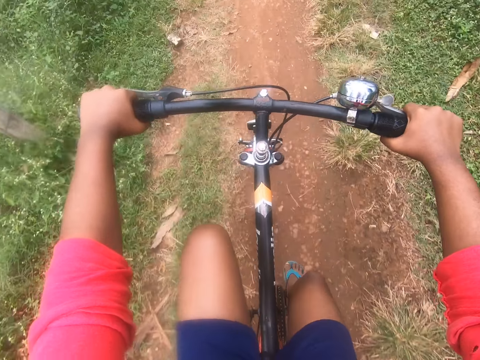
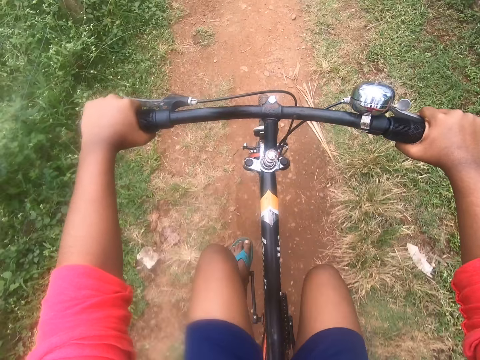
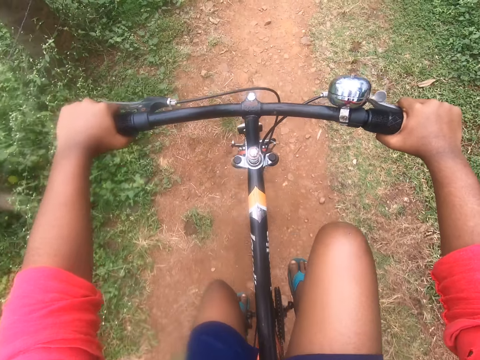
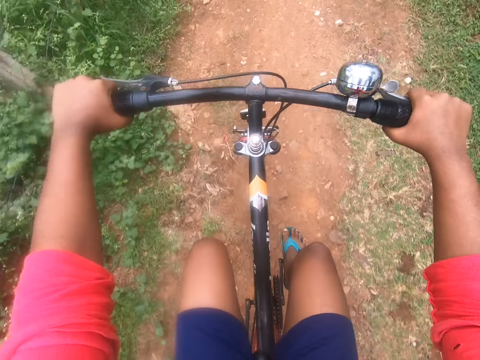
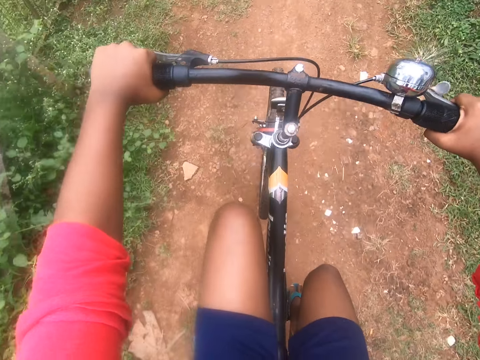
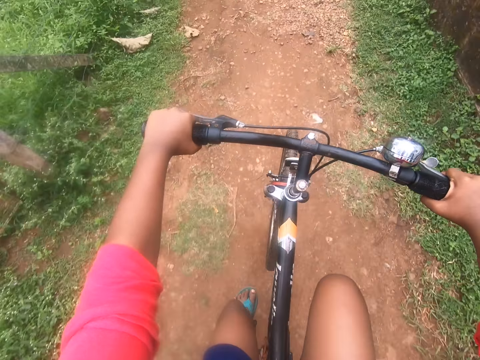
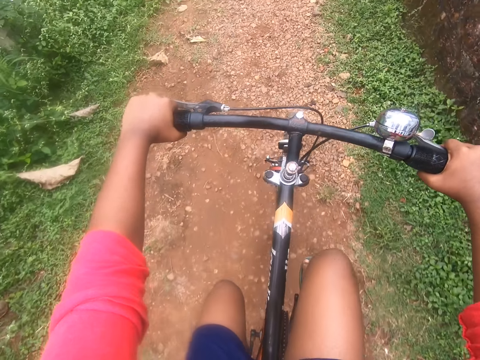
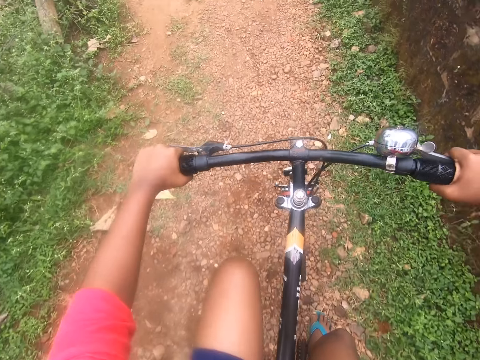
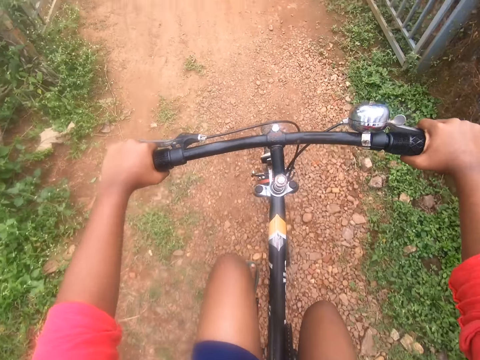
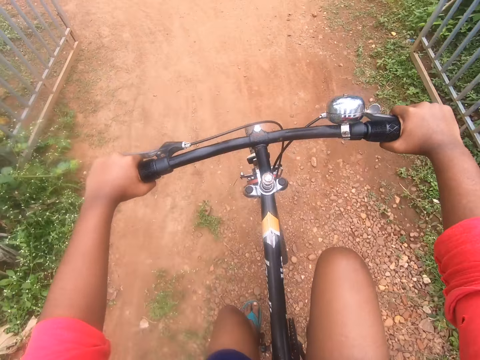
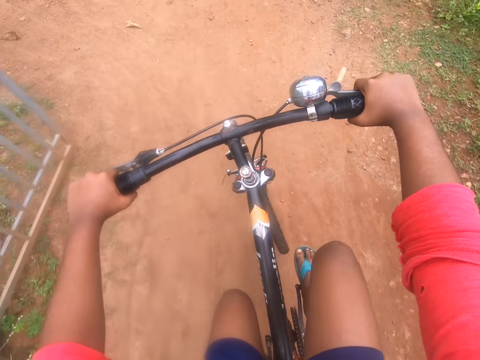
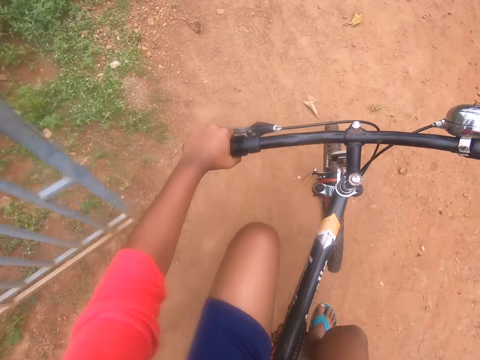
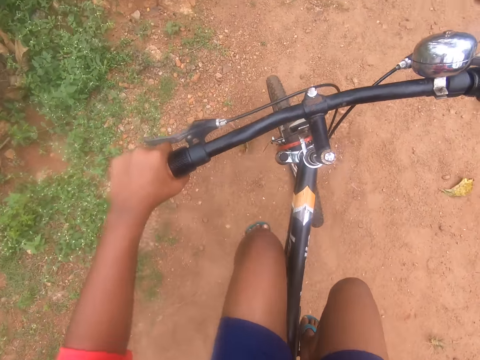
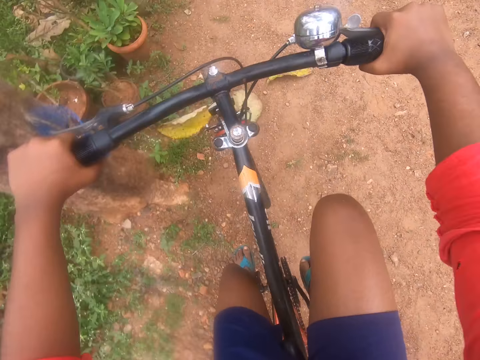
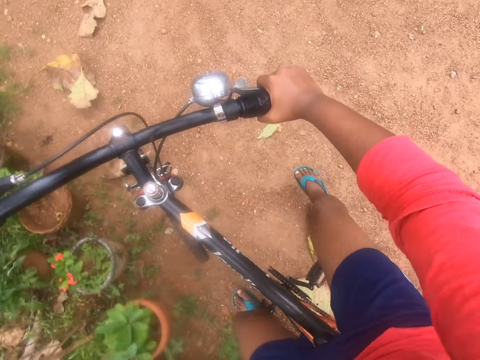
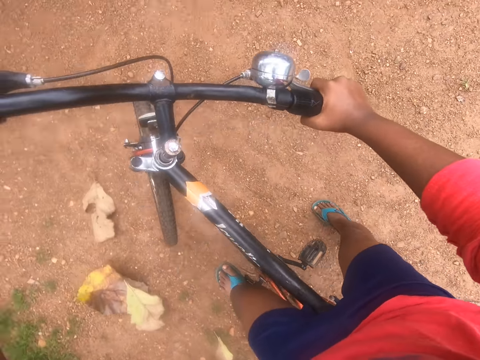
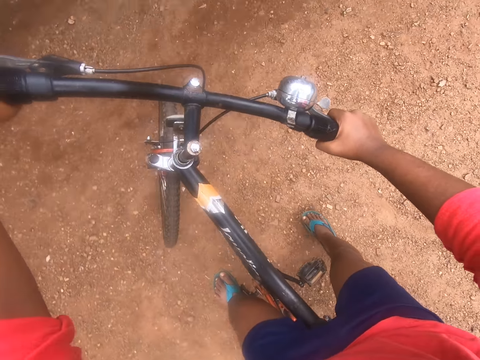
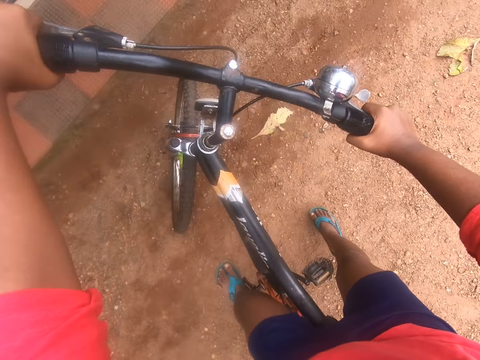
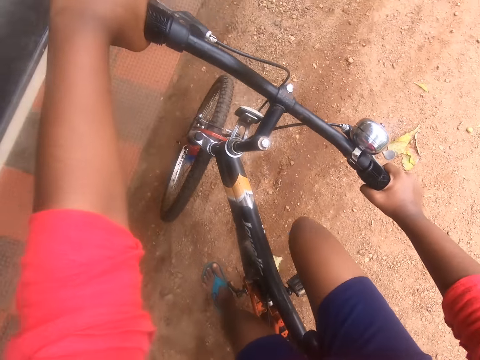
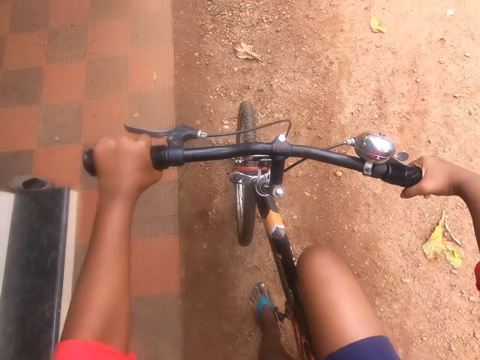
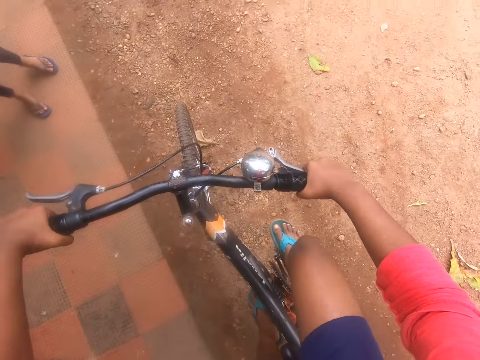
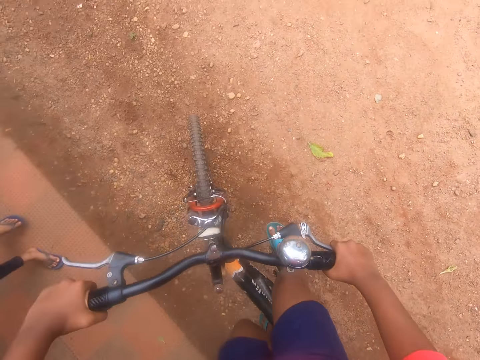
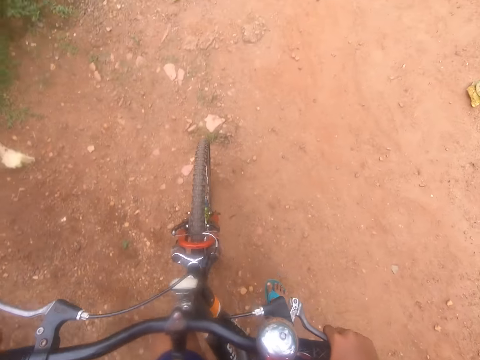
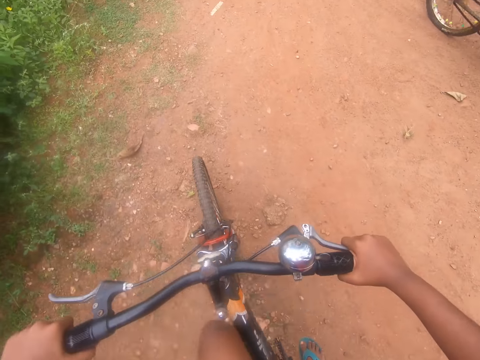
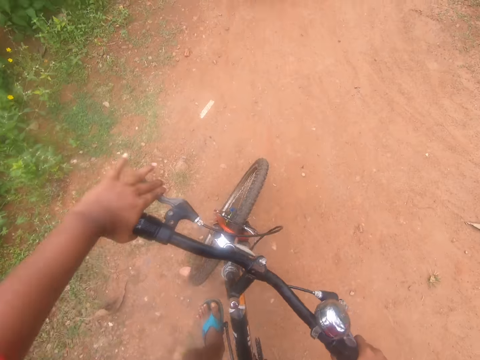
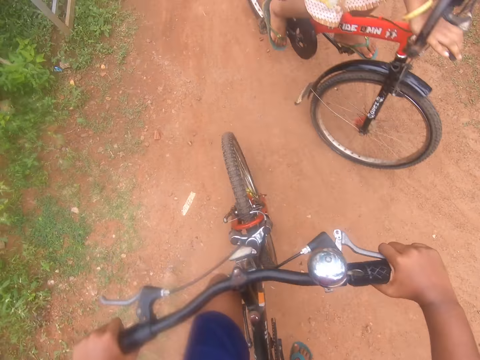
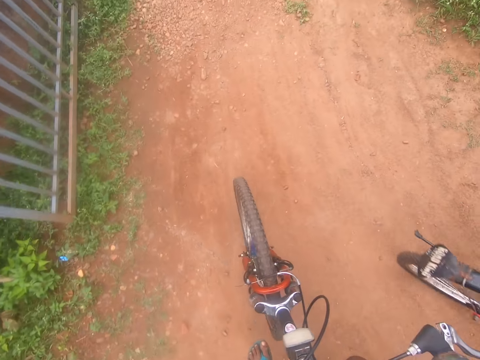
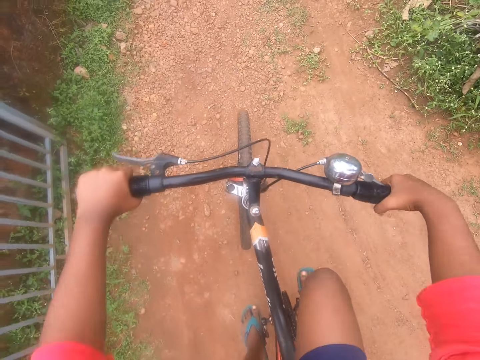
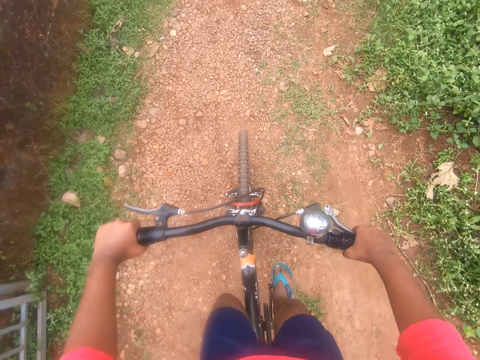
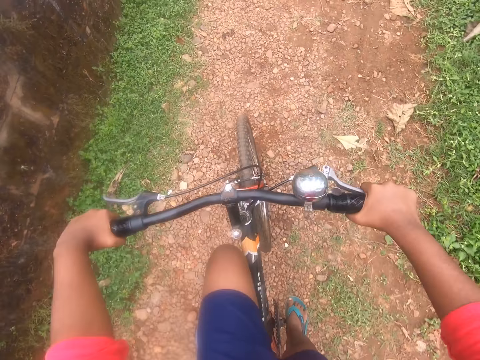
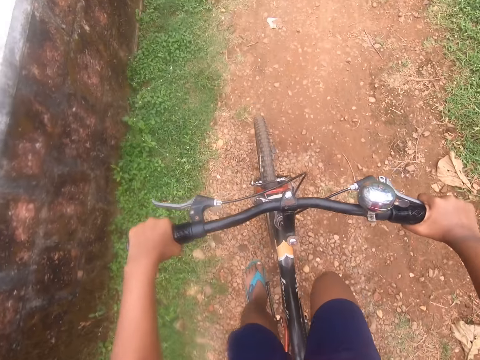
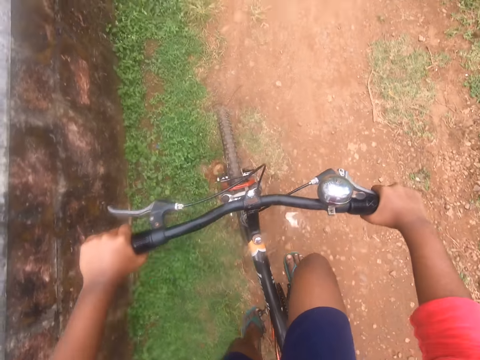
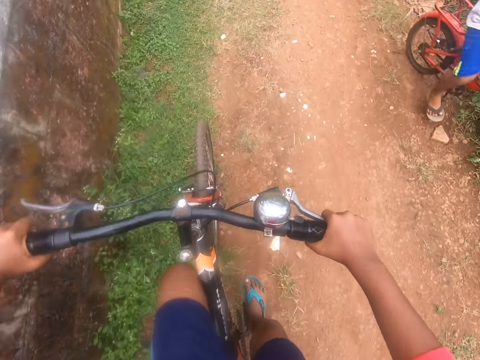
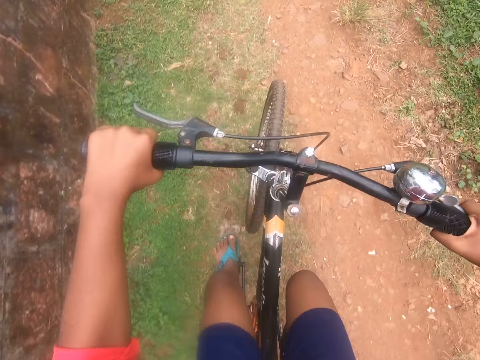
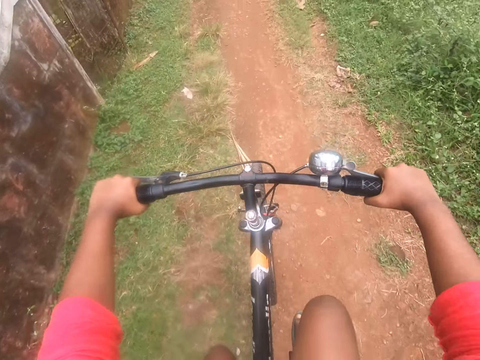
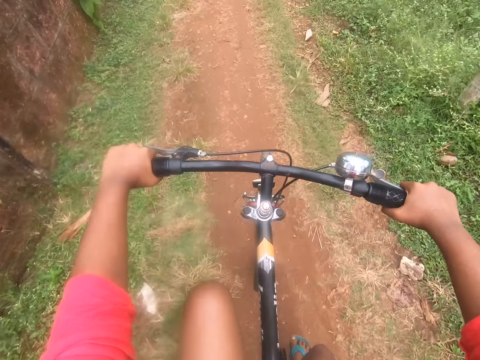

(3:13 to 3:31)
An alarm rings from the camera wearer's bicycle. They ride the bicycle out of a gray gate. They make a left turning out of the gate. They remove the left foot from the pedal, stop pedaling the bicycle, and drop the left foot on the ground. They make a U-turn. They drag the left foot on the ground. They place the left foot back on the pedal. They ride past a child. A person stands. The camera wearer drops the left foot back on the ground. They ride past a bicycle. They almost run into a bicycle. They ride out of the gray gate. Another person rides a bicycle. The camera wearer rides the bicycle, places the left foot back on the pedal, and continues pedaling the bicycle. They continue panting heavily. They ride past a bicycle. They ride the bicycle. Another person rides a bicycle.

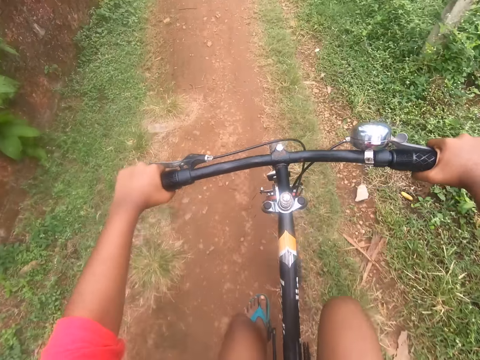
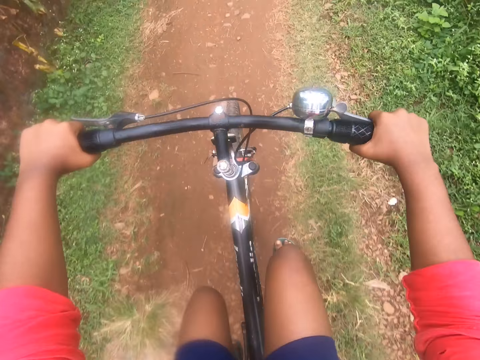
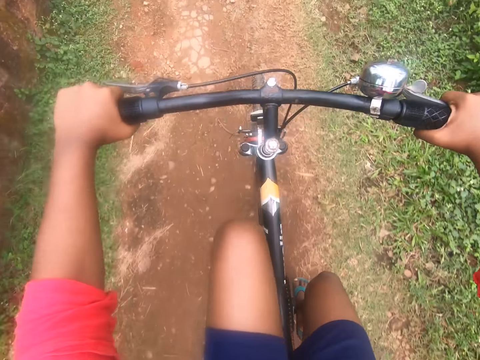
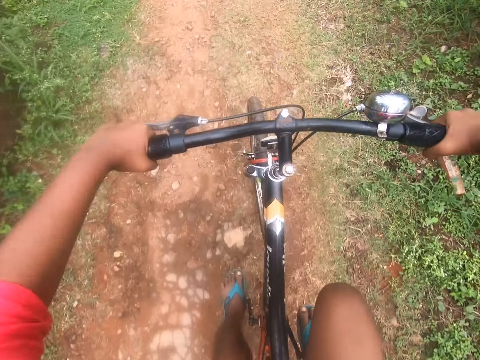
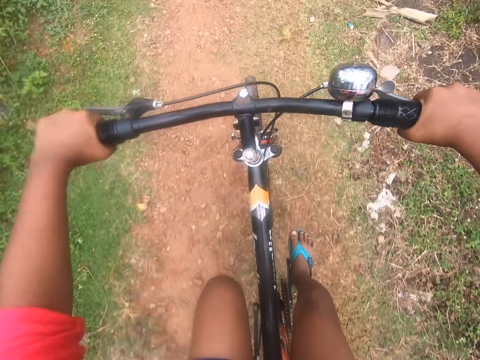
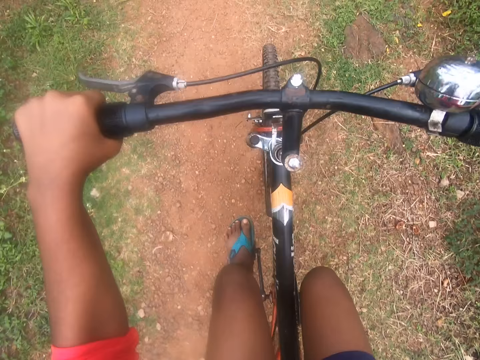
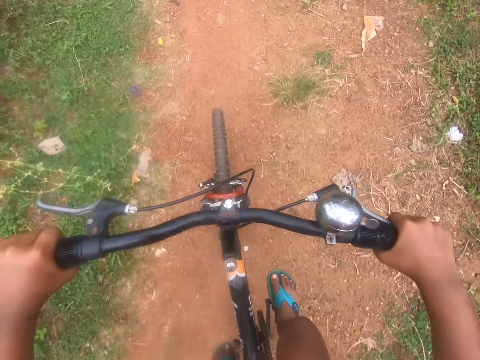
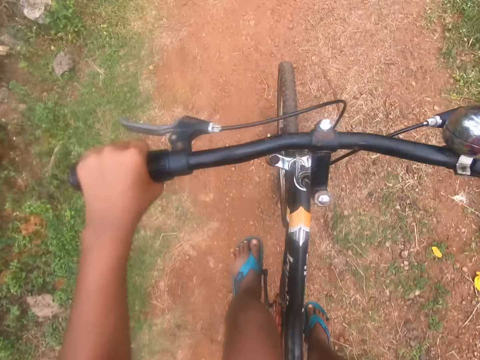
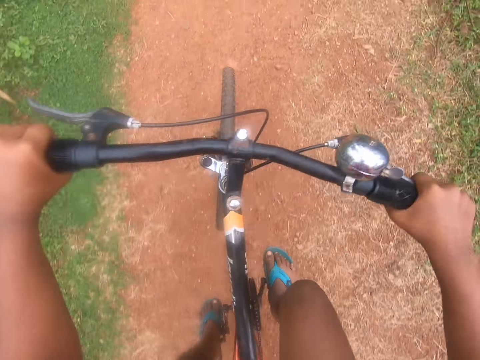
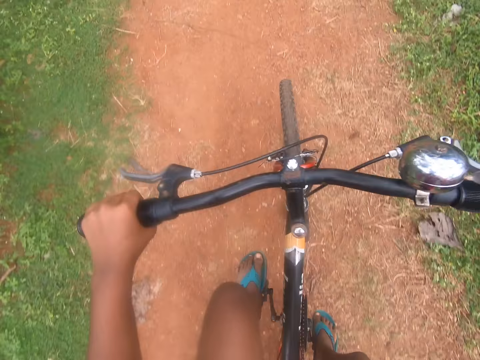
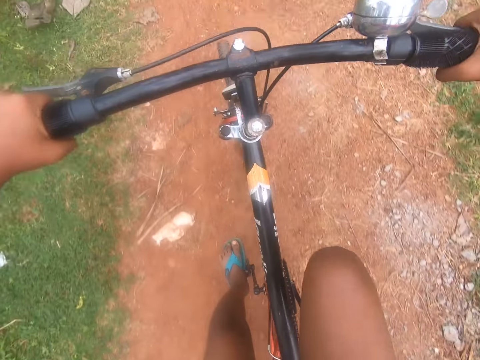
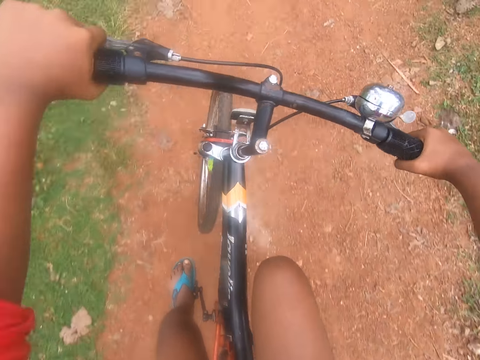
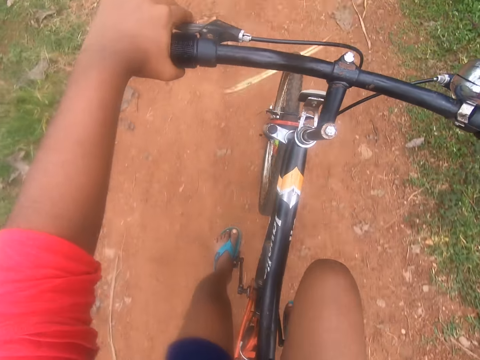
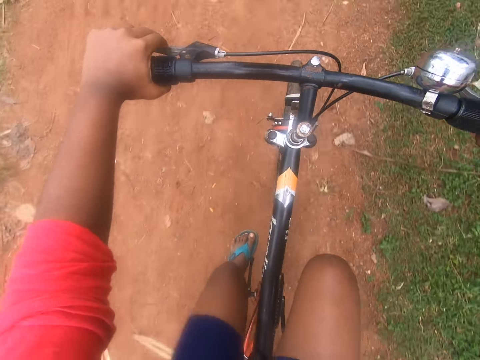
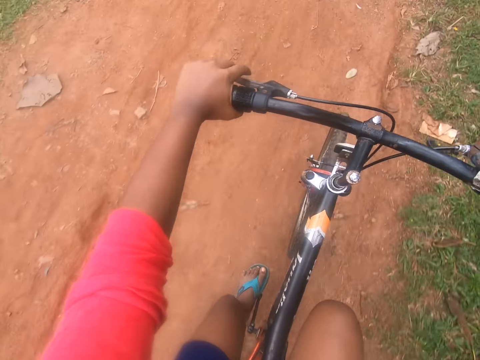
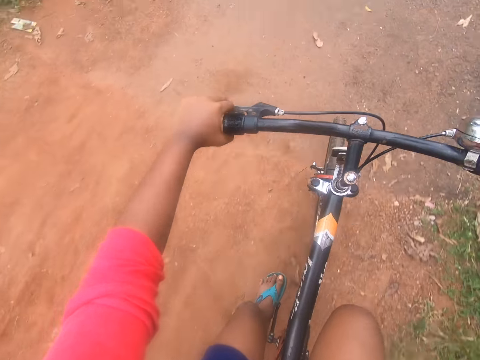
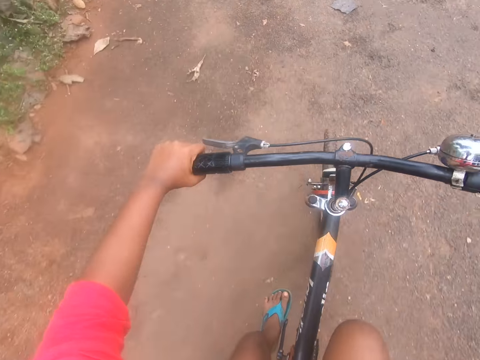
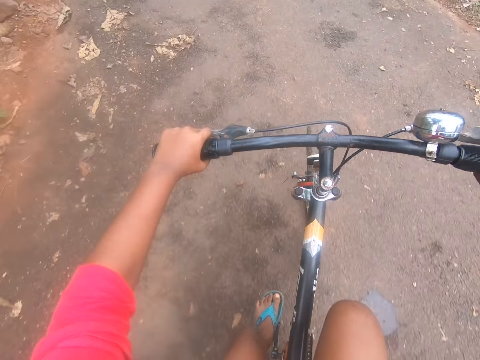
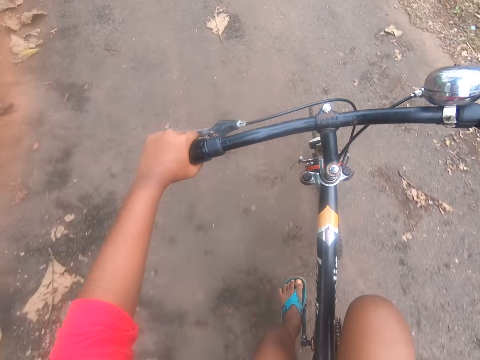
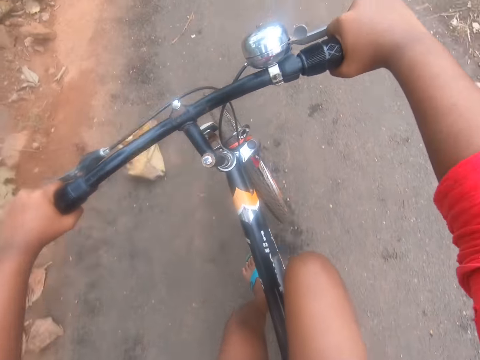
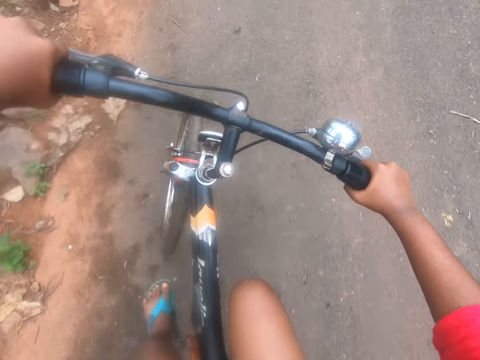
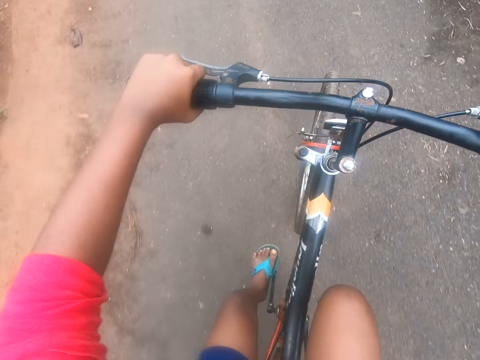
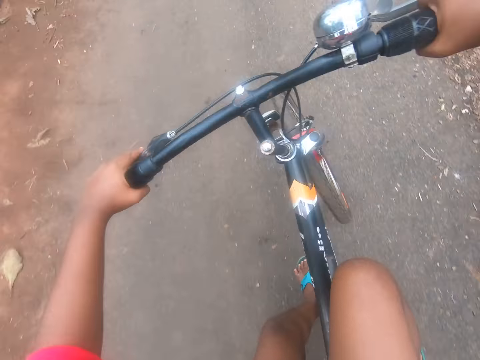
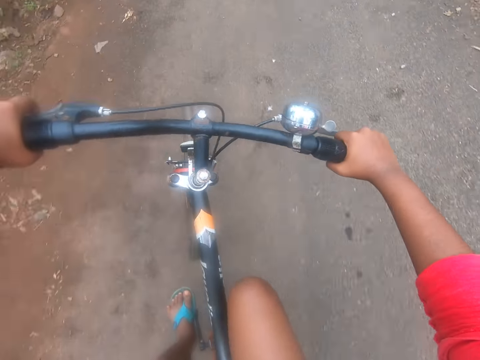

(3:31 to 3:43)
The camera wearer stops pedaling the bicycle. They make a left turning on a tarred road.
